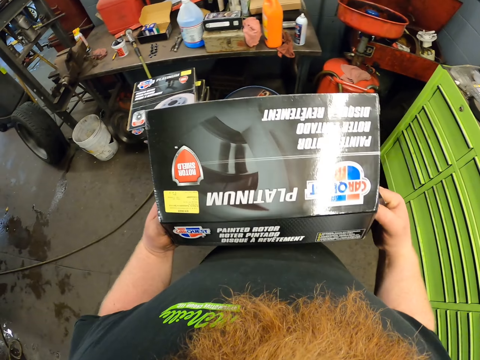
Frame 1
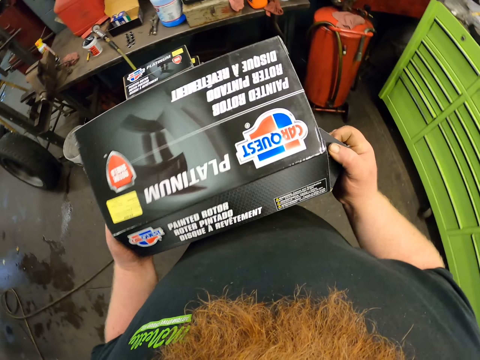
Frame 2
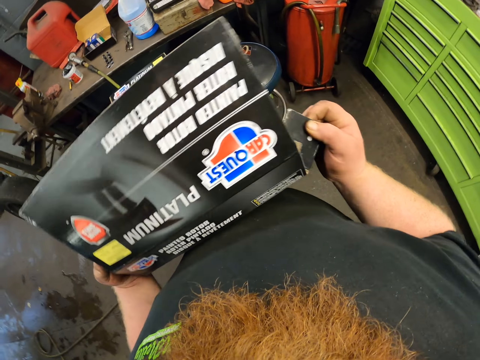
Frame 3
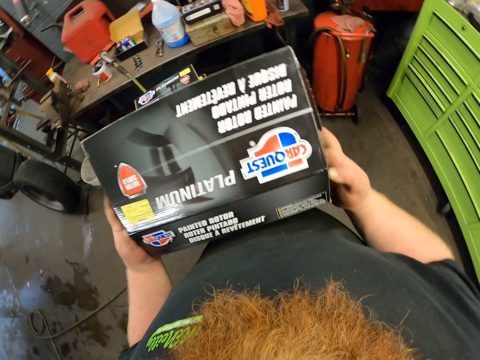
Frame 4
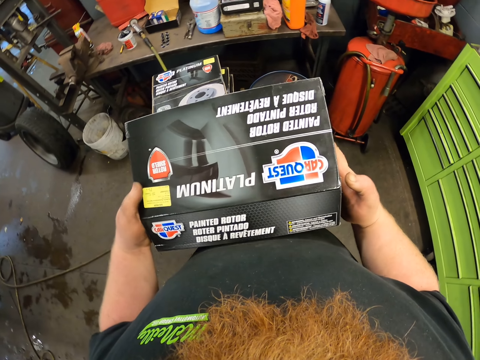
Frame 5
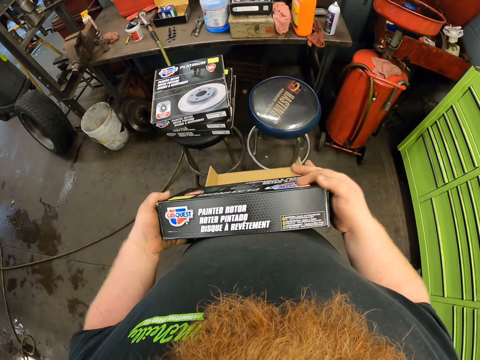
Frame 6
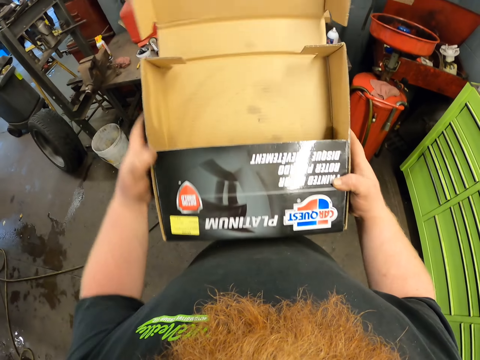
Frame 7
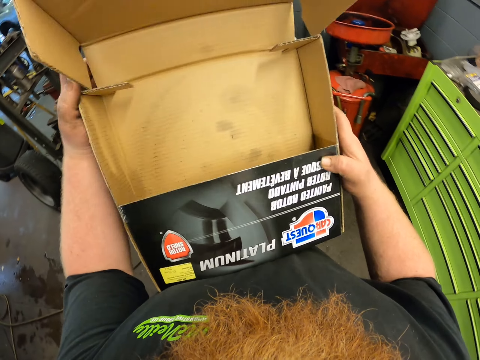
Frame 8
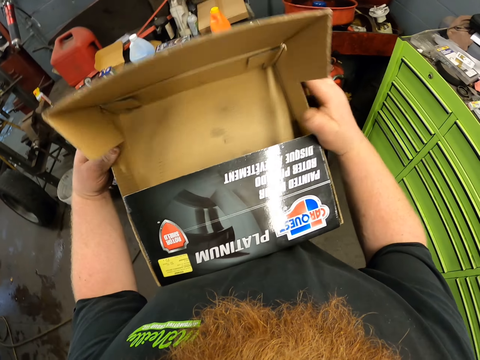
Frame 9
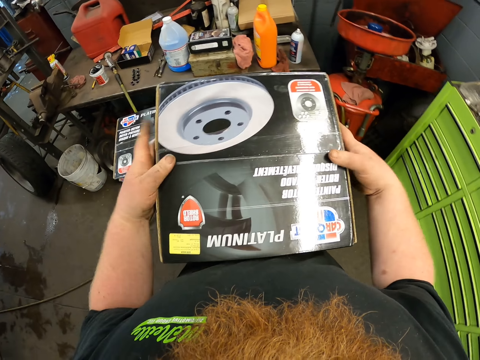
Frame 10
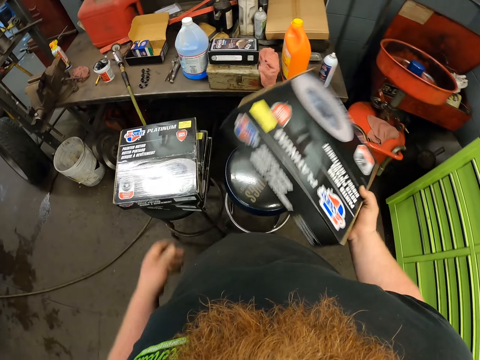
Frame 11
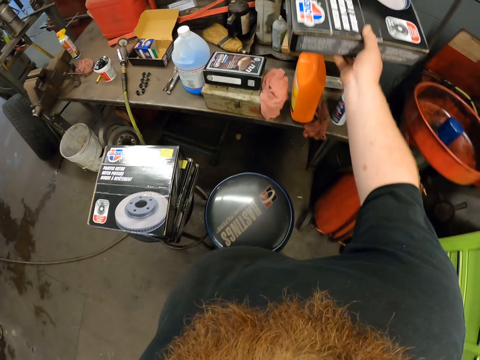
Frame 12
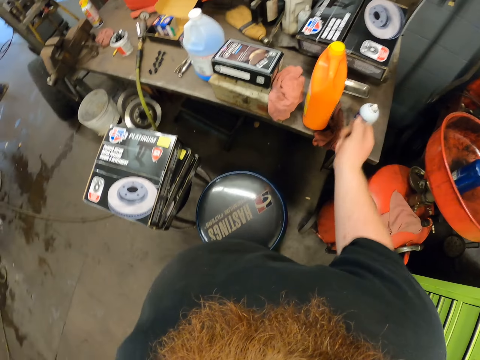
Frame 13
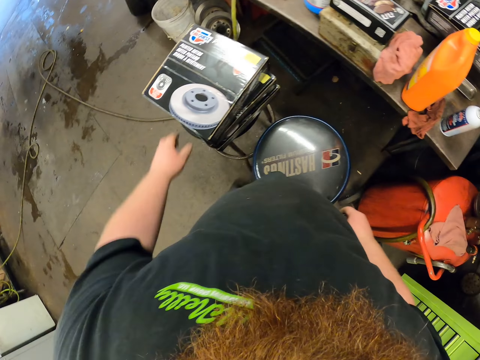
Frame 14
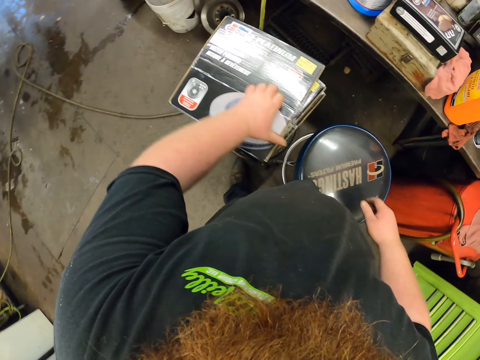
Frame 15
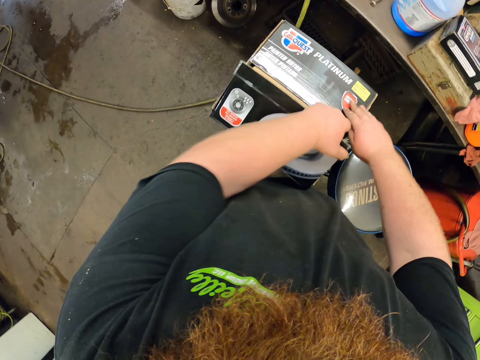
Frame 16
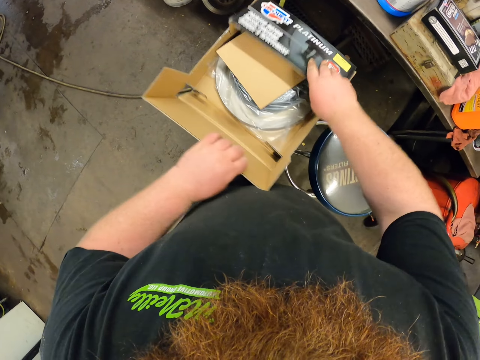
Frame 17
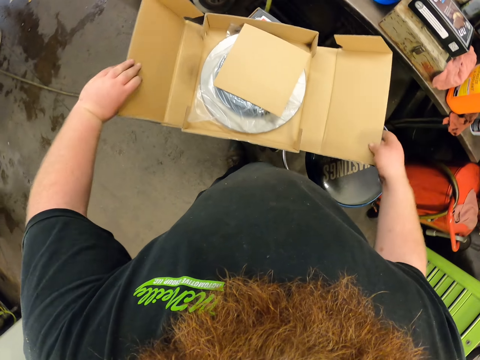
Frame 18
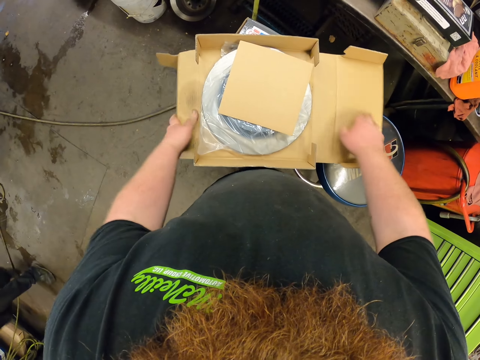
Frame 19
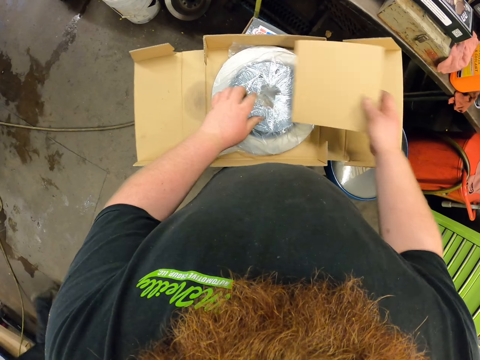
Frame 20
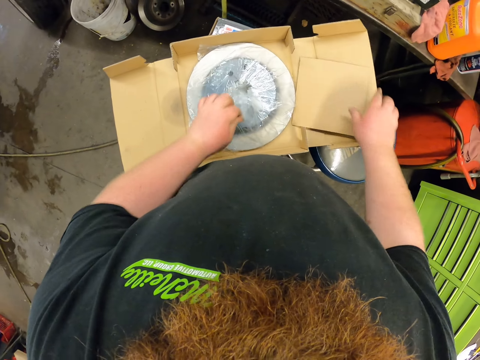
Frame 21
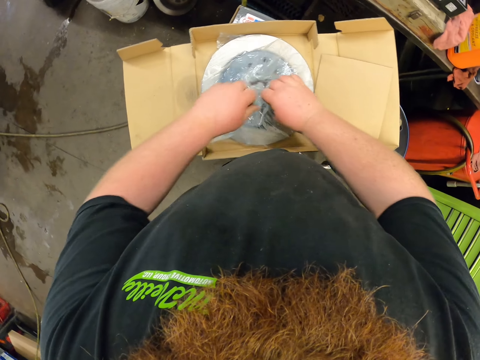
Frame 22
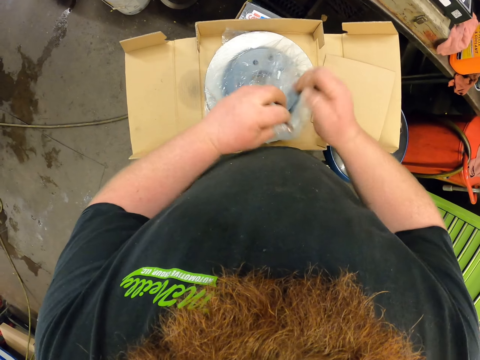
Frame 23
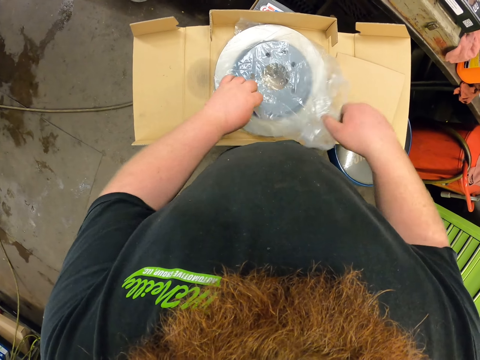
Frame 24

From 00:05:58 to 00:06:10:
The camera wearer holds the box with both hands. They fold the box. They put the box down on the table. They open the box of car discs. They pick up a paper on the top. They uncover the car disc.

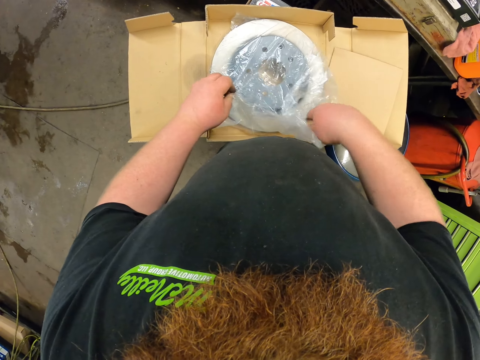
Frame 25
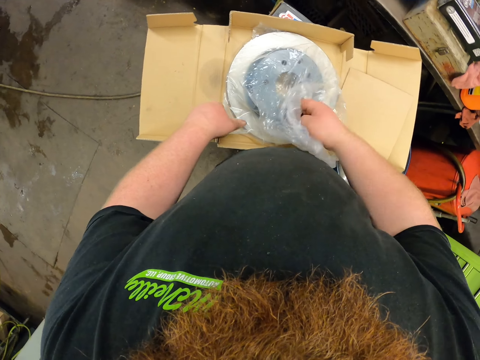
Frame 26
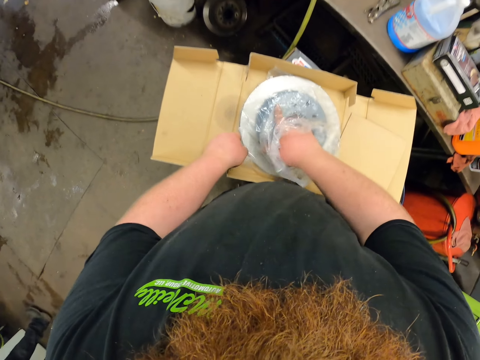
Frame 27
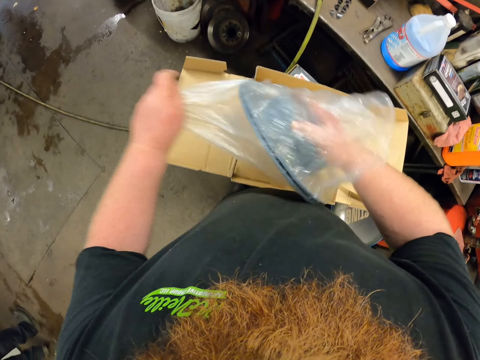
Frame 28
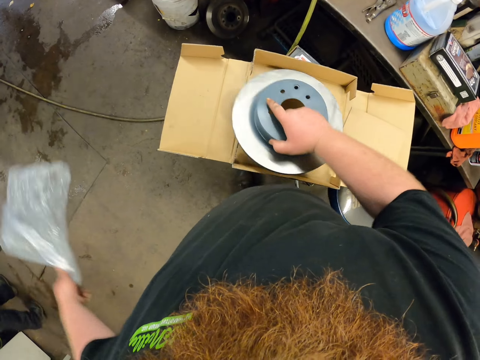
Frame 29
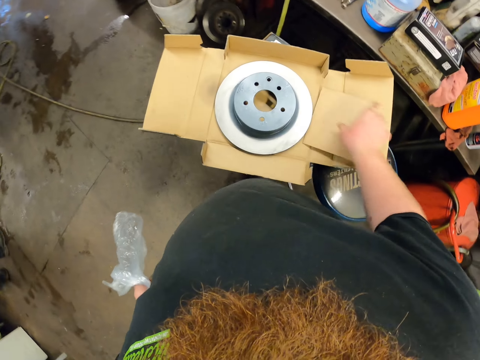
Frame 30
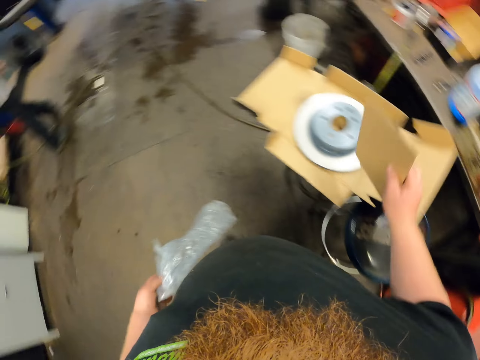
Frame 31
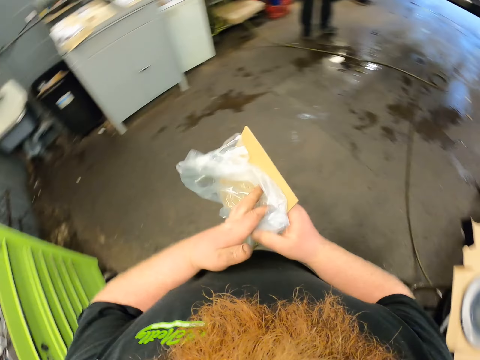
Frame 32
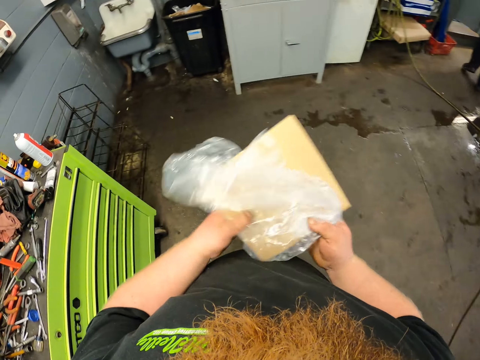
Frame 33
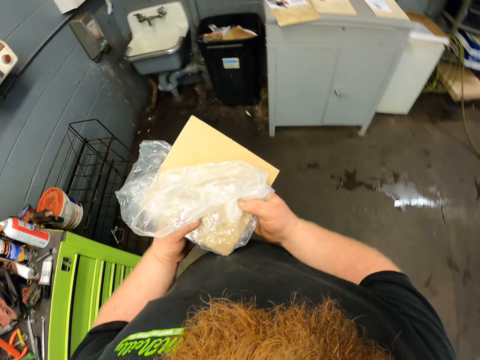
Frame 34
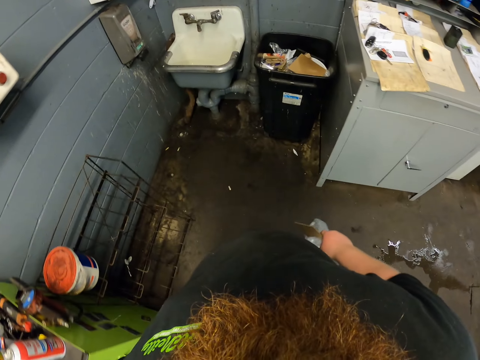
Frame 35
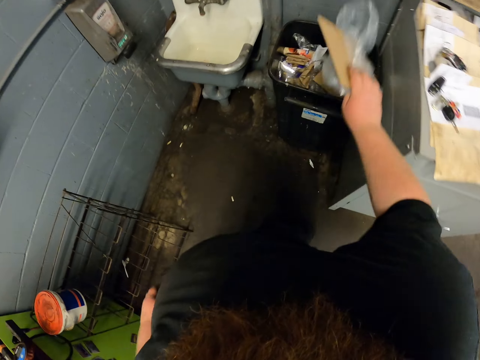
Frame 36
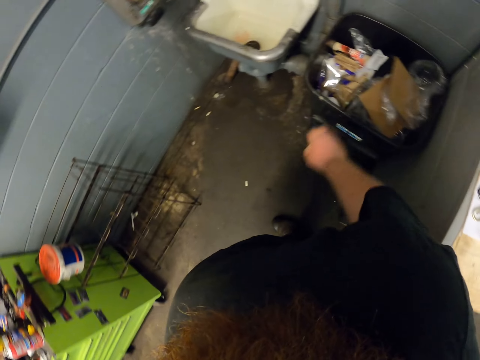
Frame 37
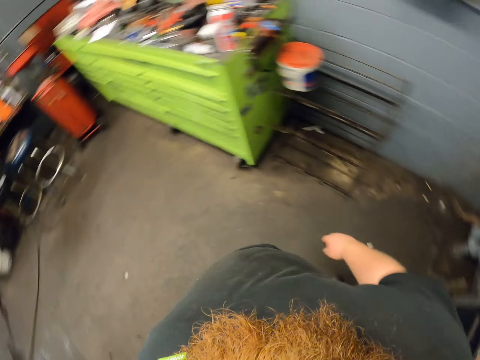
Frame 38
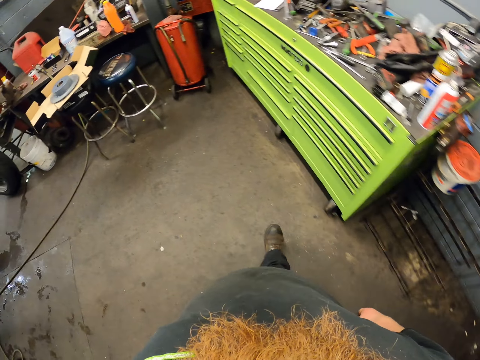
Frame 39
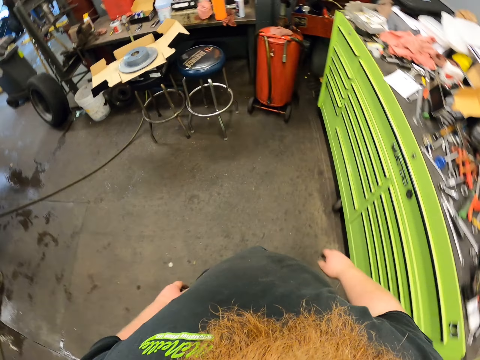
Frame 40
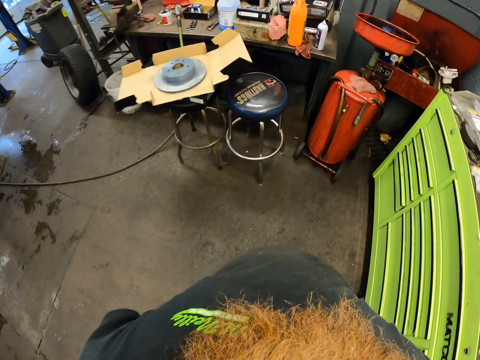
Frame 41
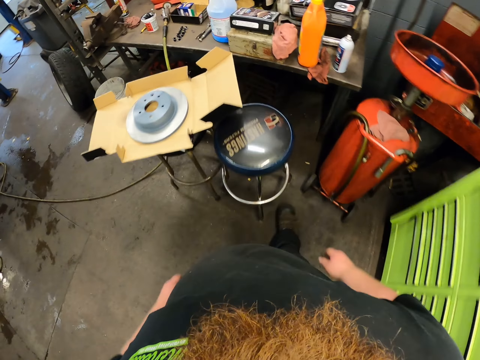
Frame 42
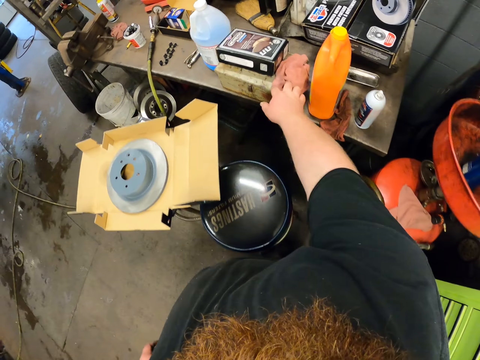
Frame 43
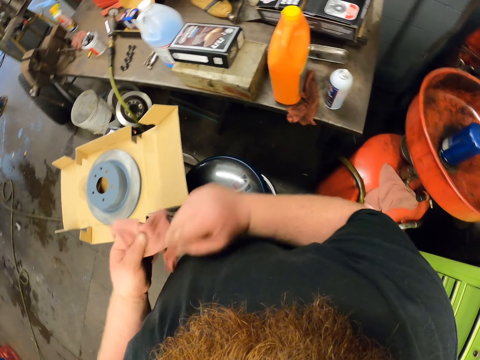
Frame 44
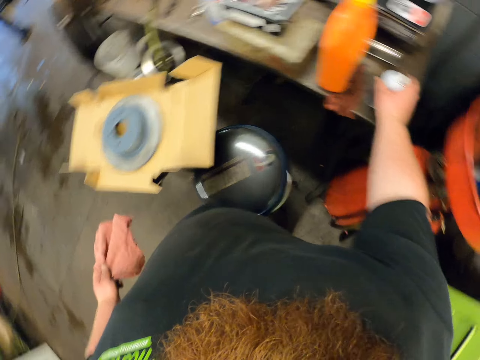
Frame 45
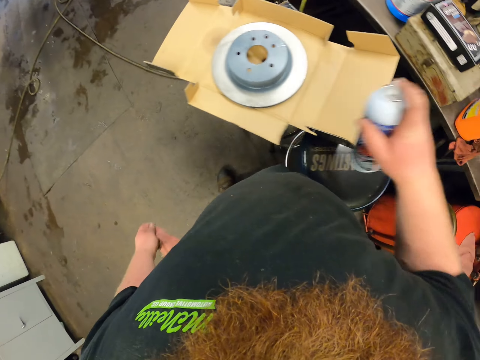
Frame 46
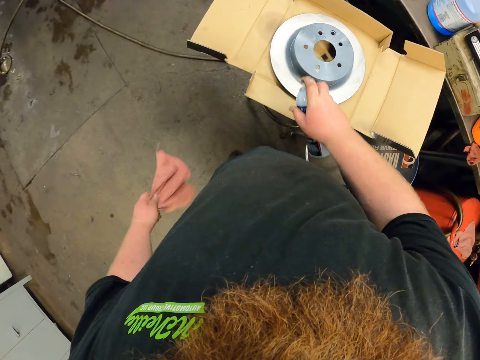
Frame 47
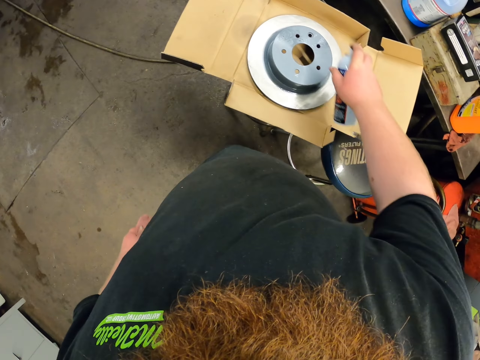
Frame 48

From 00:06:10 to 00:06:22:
The camera wearer removes the car disc or brake disc from the paper. They pick the brake disc and put the car disc on the box. They pick a paper. They hold the papers with both hands. They walk to the bin. They throw the papers in the bin. They walk back to the table. They pick a cloth. They switch the cloth to the left hand. They pick the sprayer. They spray something on the car disc.

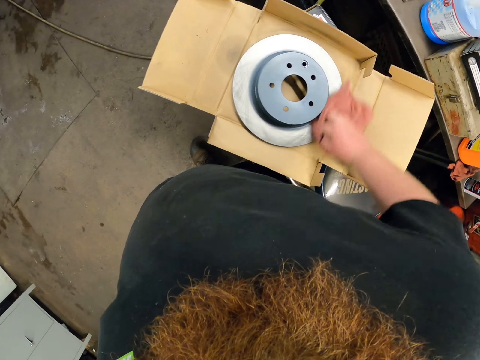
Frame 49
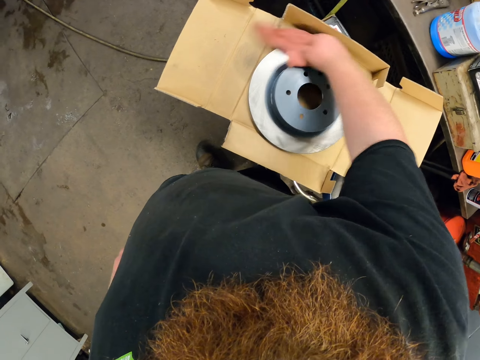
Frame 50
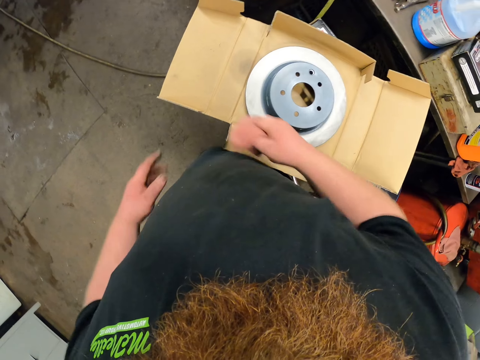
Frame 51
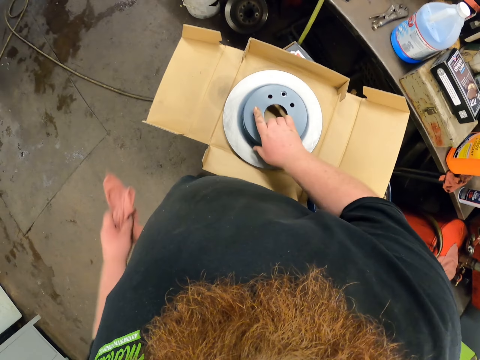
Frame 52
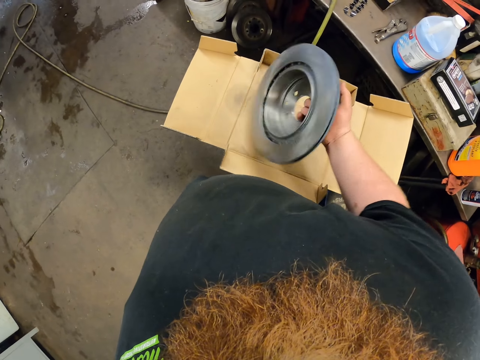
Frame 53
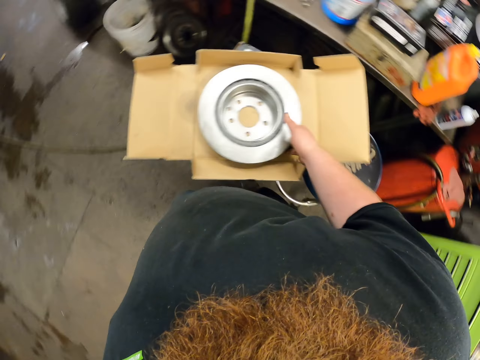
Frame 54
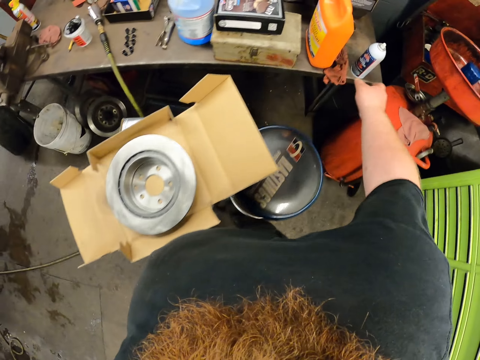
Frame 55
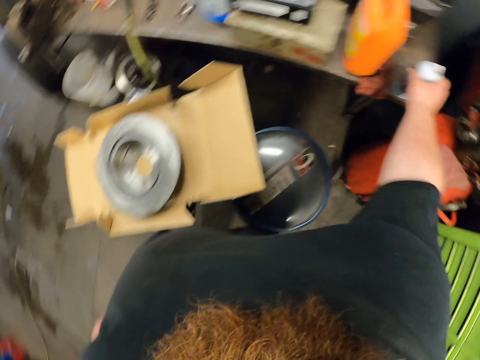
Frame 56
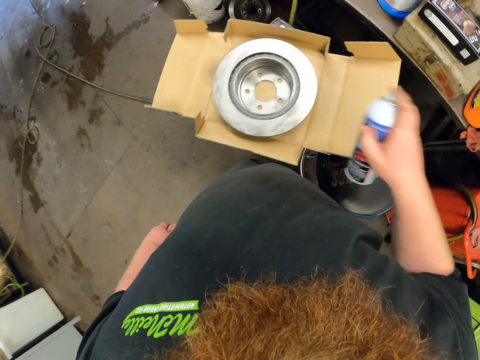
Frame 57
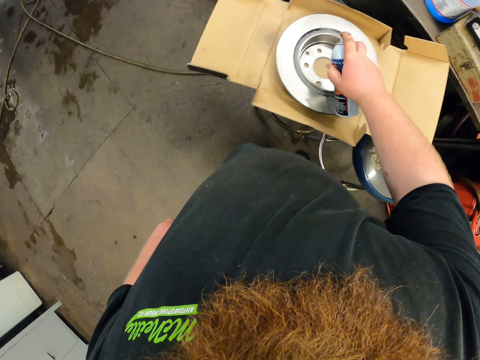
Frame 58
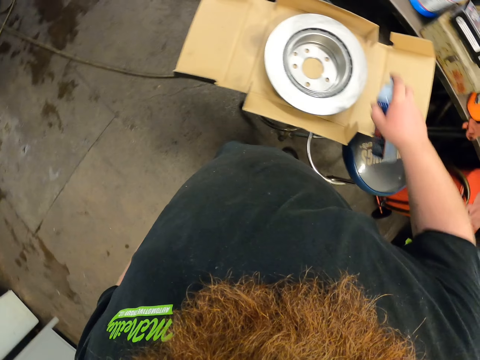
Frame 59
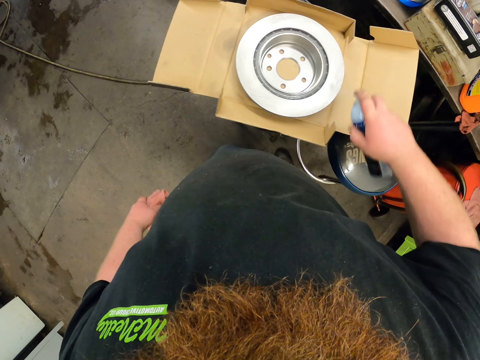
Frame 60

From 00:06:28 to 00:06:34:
The camera wearer switches the cloth to the left hand. They turn the car disc upside down. They put the car disc down. They pick the sprayer on the table. They spray something on the car disc.
